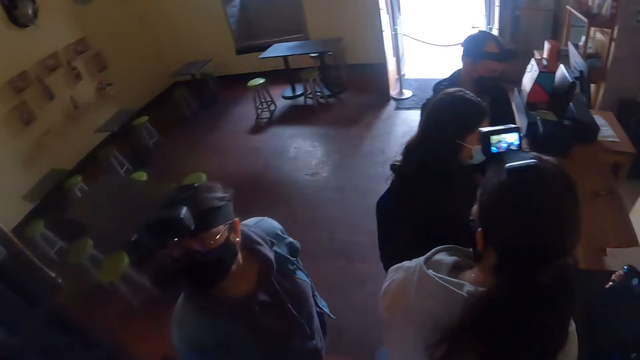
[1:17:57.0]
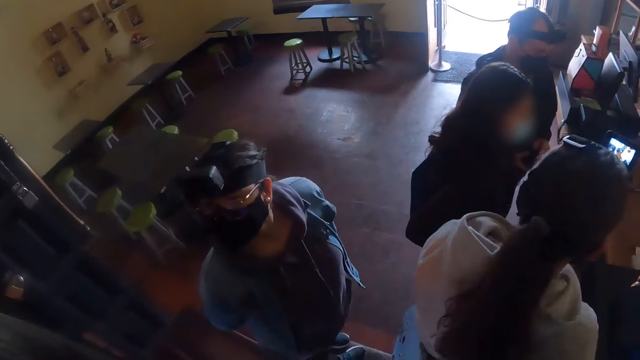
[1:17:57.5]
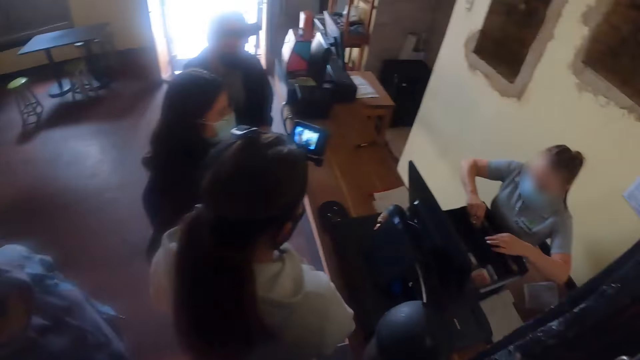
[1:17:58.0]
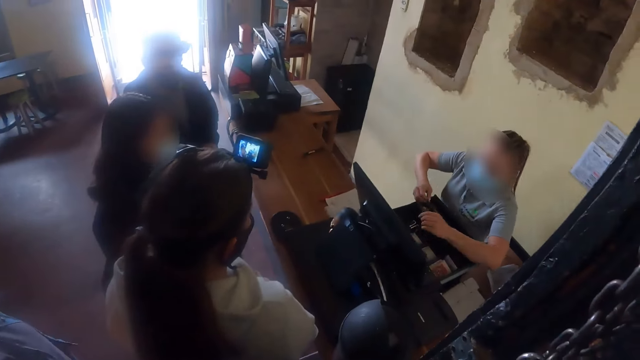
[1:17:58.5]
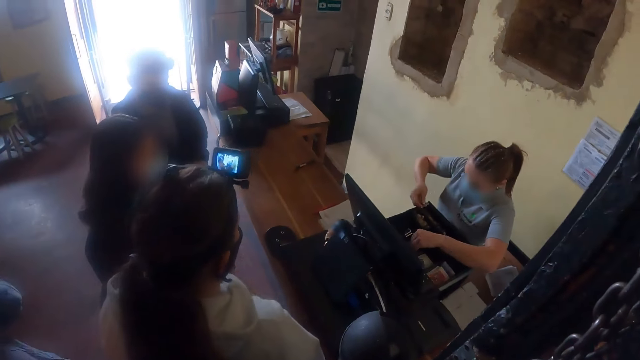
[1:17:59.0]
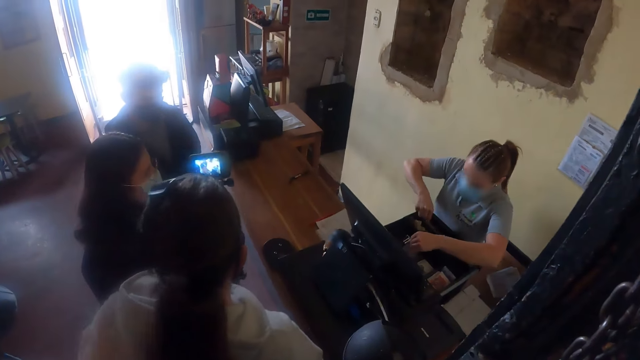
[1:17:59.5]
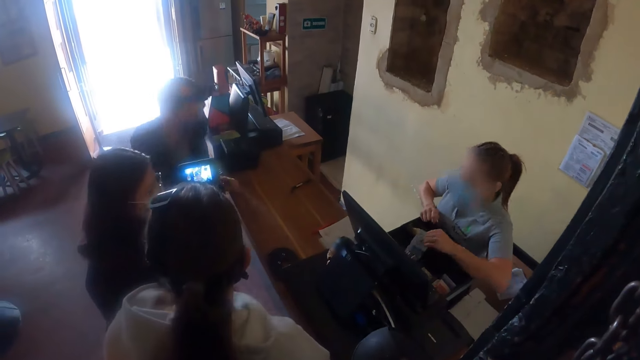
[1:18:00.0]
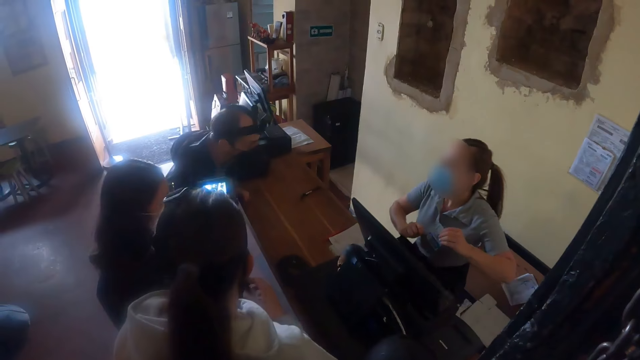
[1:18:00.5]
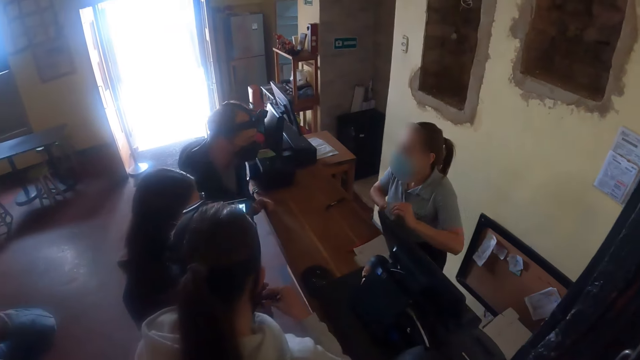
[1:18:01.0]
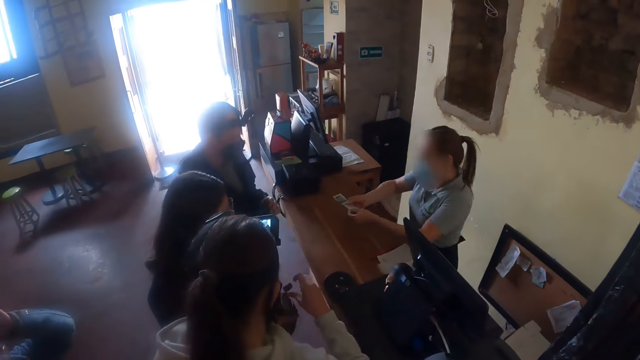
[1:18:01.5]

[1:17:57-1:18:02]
The camera wearer looks around.

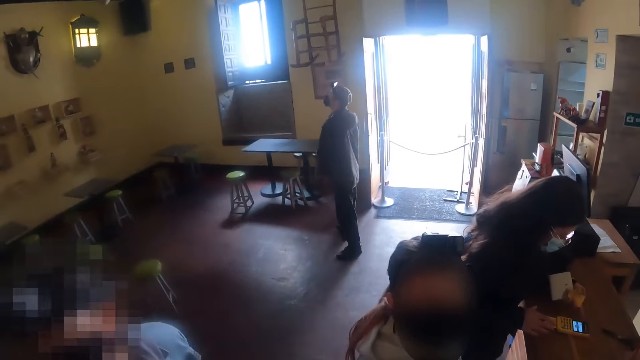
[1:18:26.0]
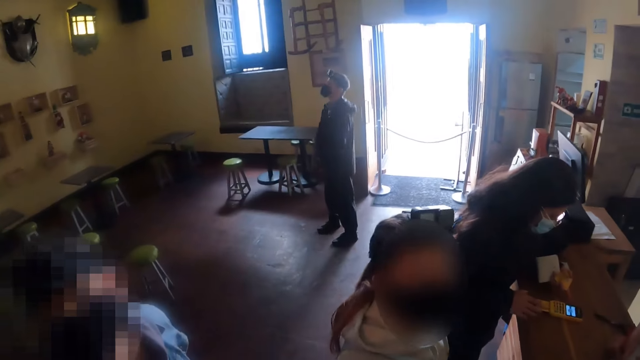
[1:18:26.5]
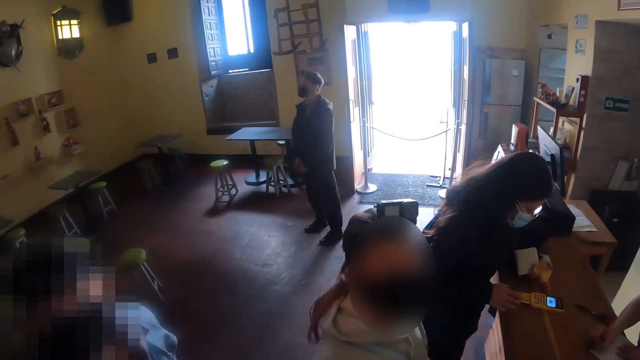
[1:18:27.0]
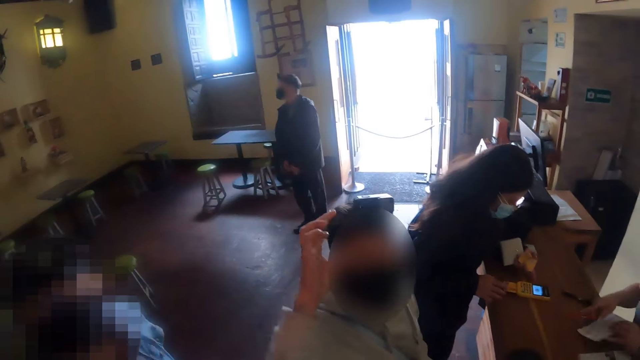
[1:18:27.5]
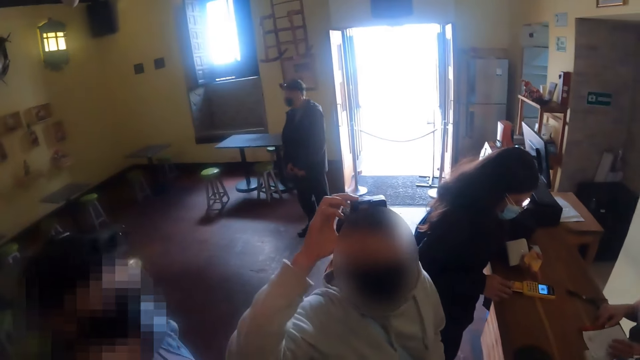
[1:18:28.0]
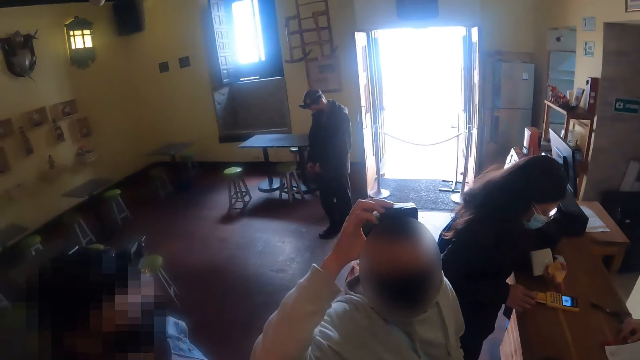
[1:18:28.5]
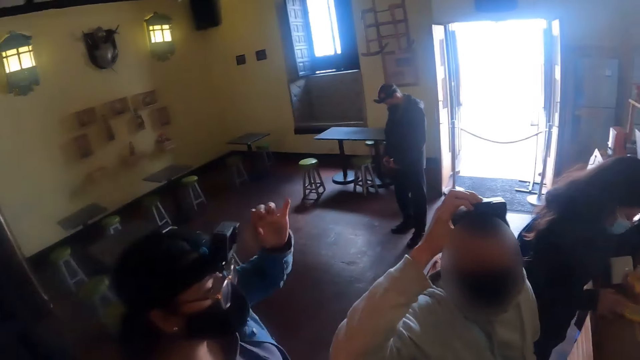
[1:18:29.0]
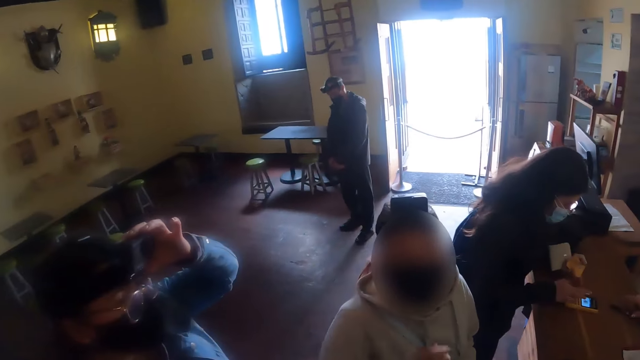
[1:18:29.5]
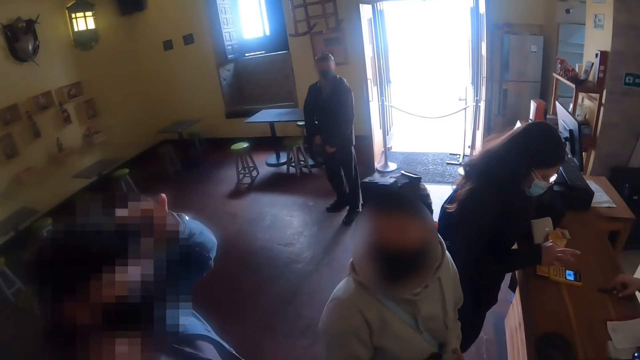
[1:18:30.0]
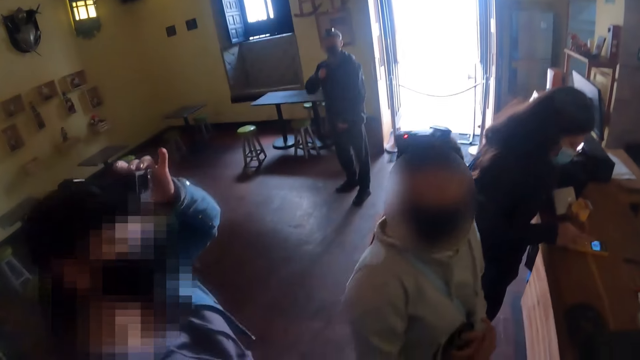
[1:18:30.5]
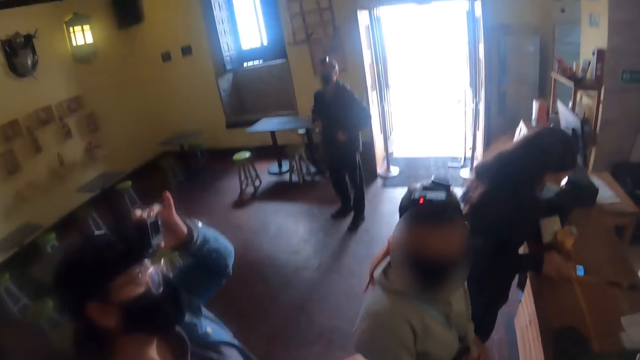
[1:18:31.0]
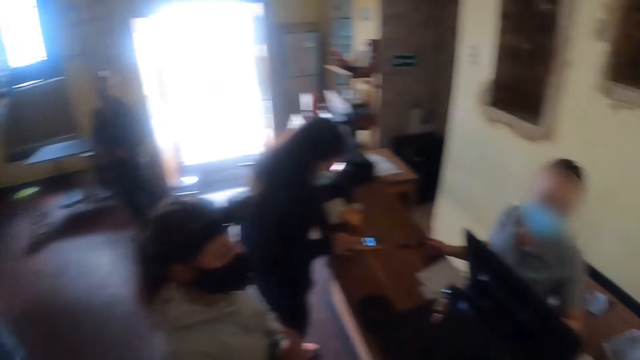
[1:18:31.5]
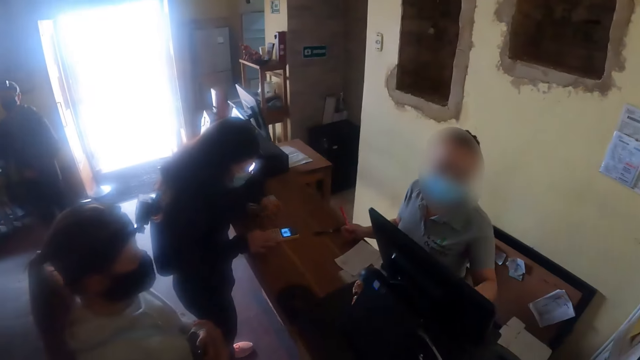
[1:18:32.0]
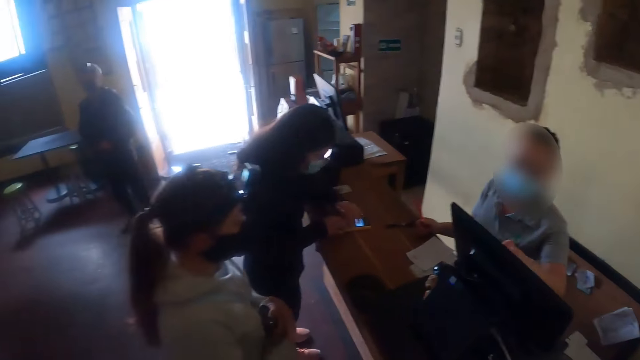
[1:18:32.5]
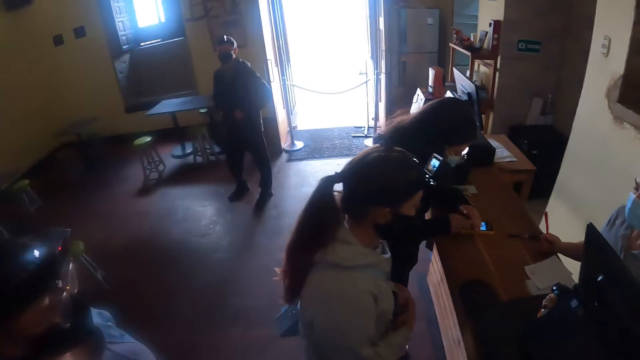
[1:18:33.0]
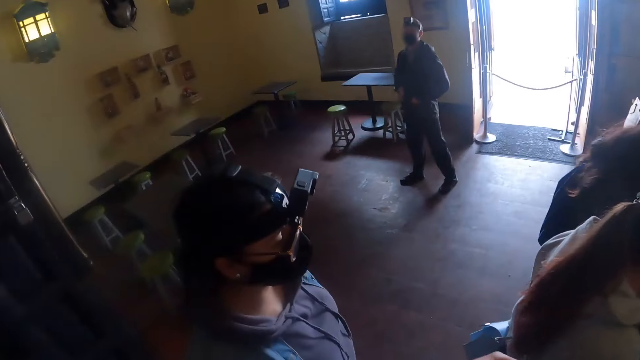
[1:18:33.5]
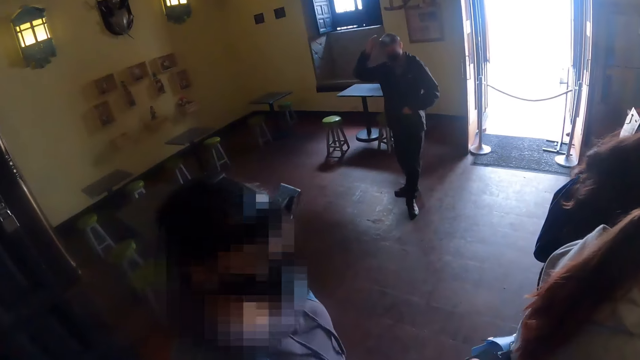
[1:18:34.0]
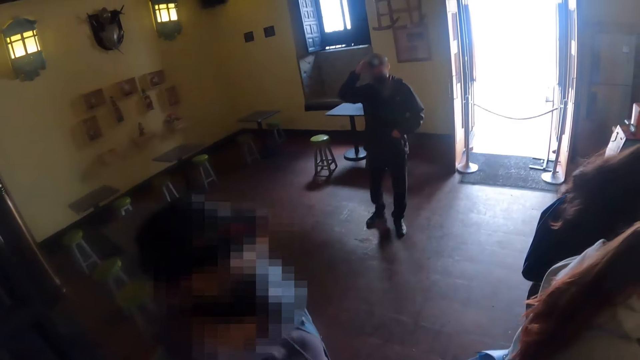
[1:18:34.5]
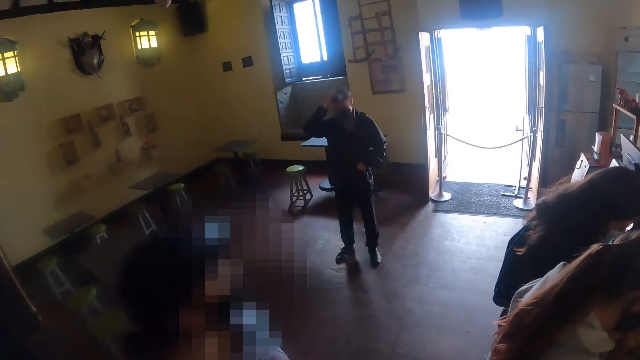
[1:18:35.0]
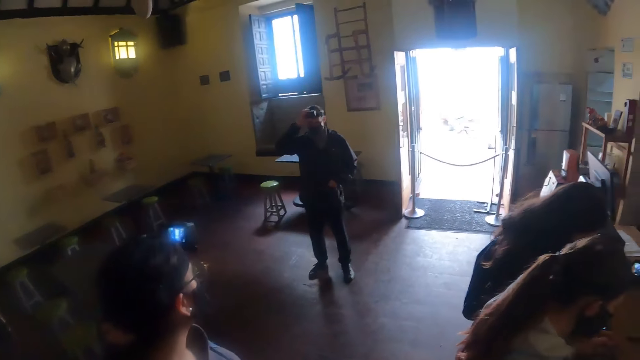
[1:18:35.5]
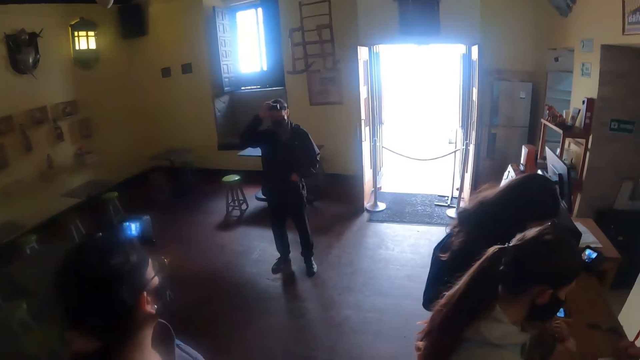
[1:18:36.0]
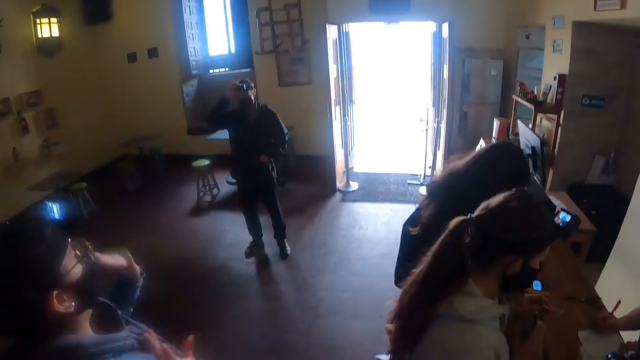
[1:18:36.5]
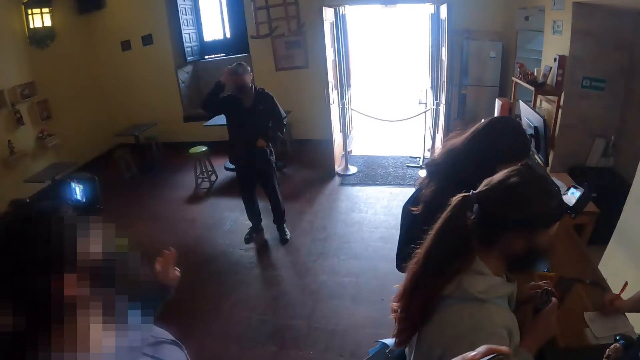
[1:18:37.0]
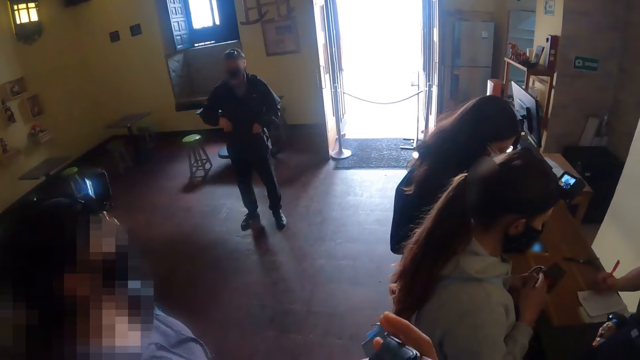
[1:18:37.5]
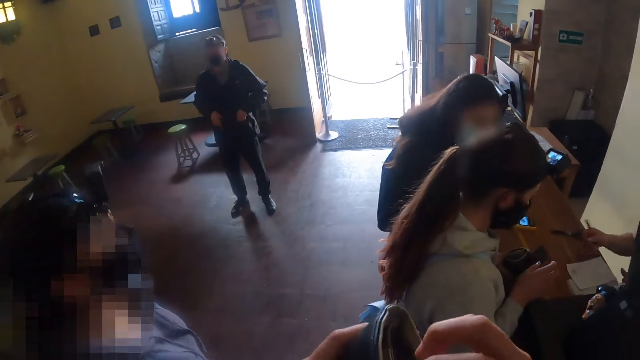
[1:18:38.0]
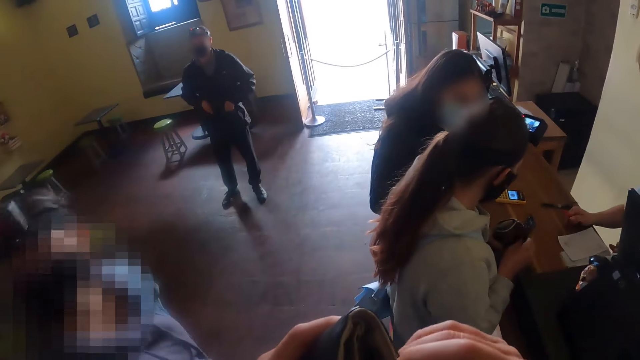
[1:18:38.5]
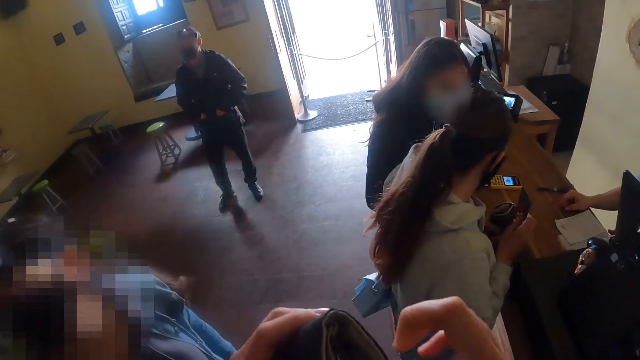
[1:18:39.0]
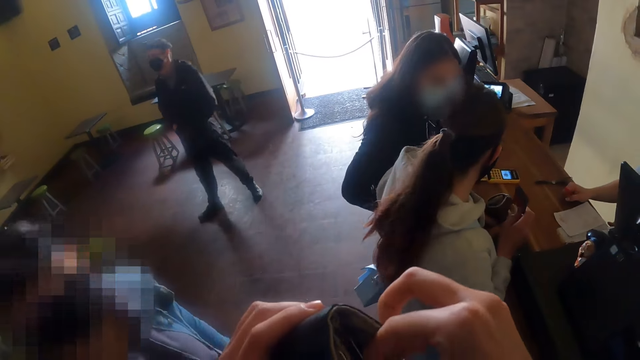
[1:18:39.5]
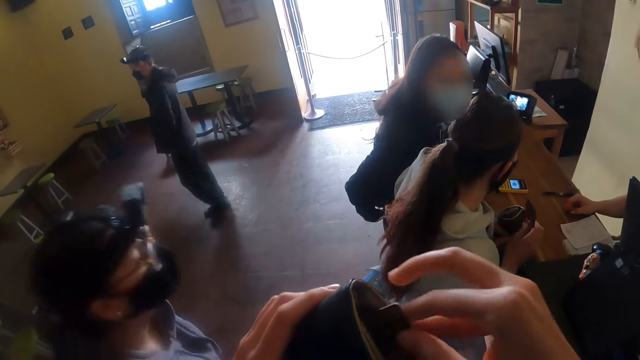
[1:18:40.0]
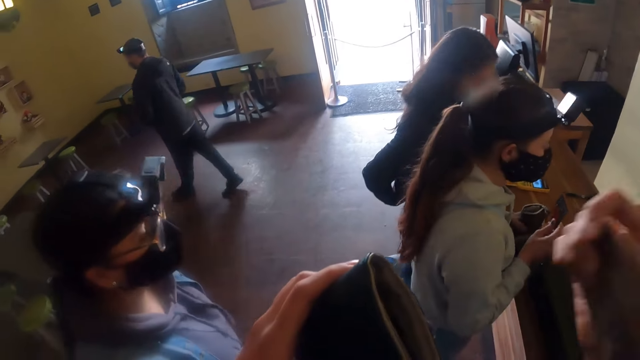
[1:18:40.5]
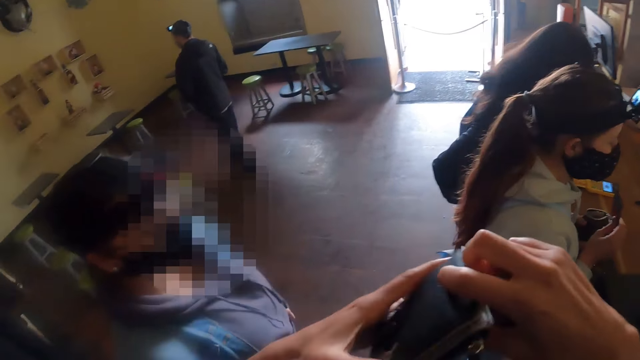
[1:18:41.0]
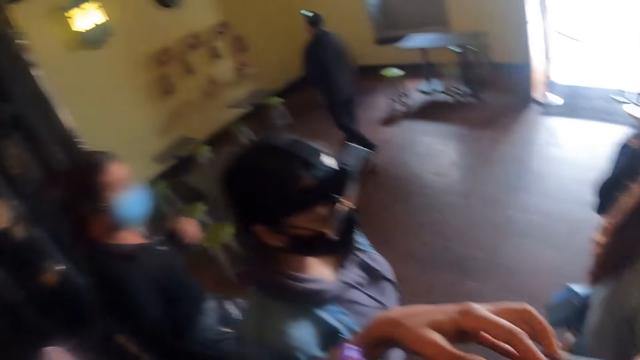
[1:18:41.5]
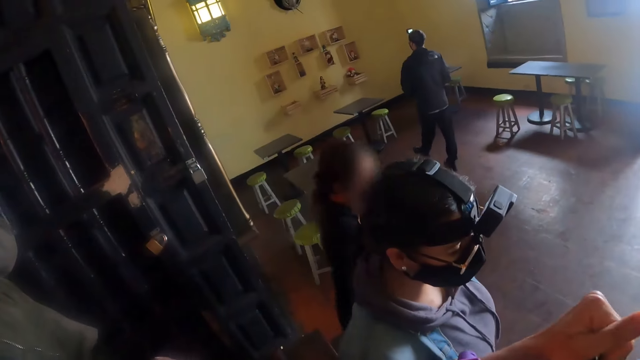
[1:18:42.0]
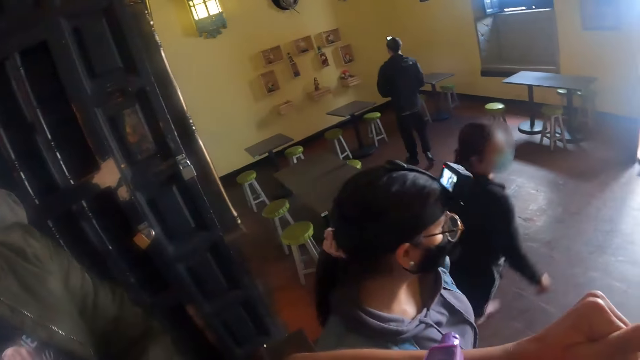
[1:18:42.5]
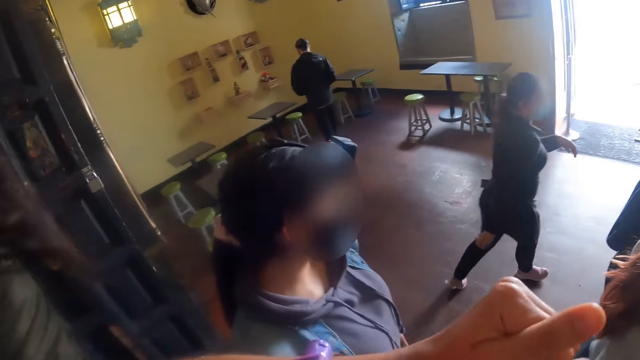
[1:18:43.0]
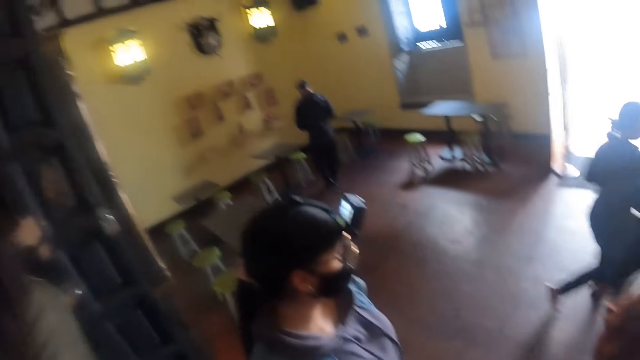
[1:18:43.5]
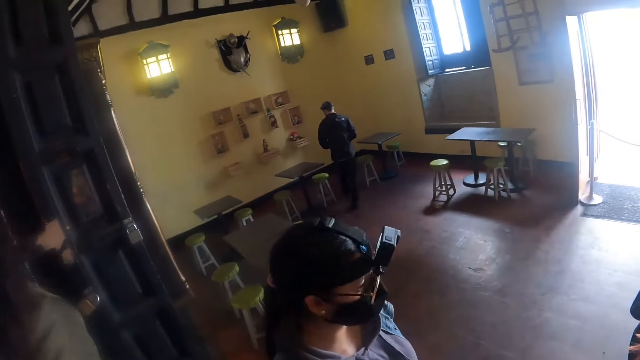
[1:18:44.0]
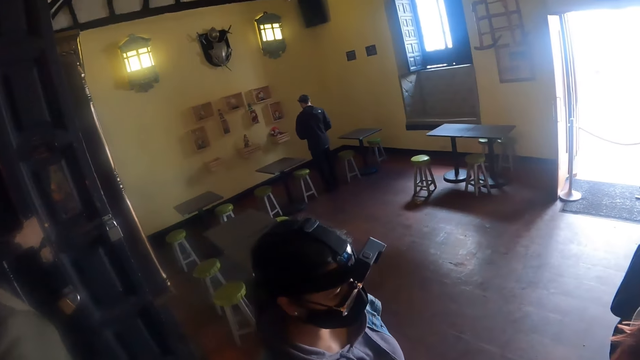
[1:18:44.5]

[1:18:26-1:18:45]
The camera wearer interacts with a woman. The woman adjusts the camera. The camera wearer looks around. The lady holds a card. The camera wearer removes a card from the wallet. They look around.
